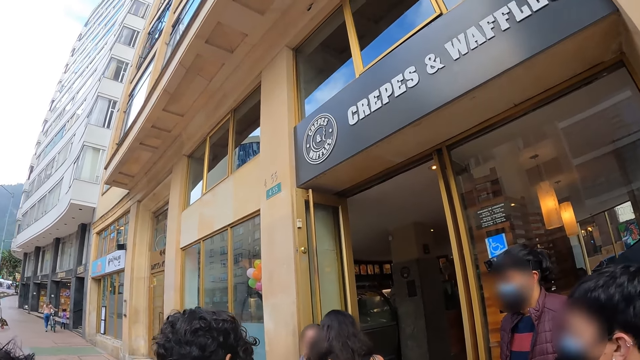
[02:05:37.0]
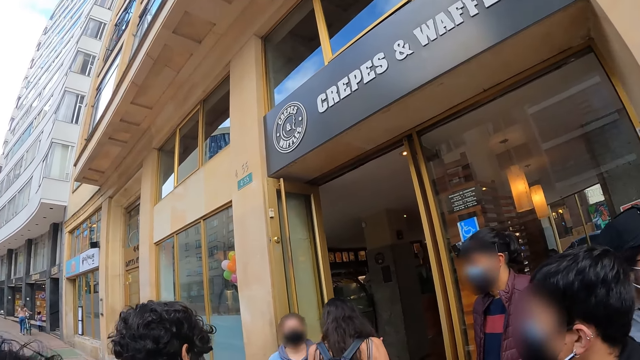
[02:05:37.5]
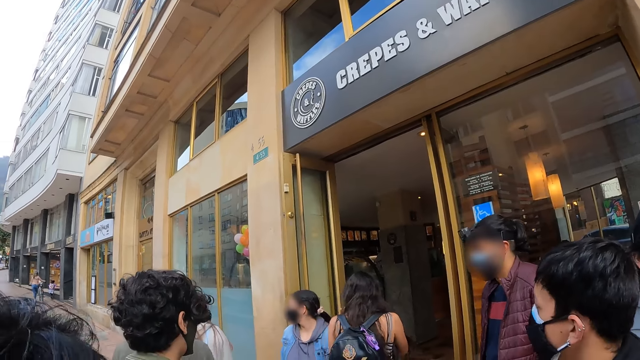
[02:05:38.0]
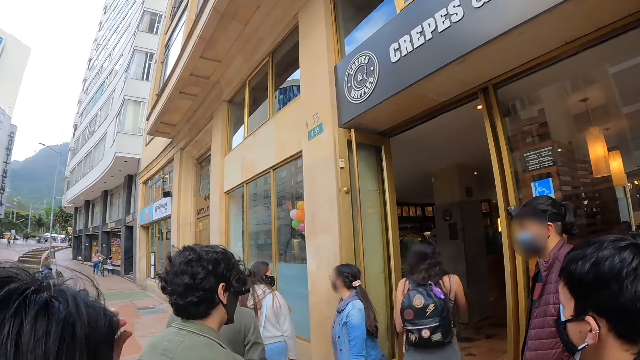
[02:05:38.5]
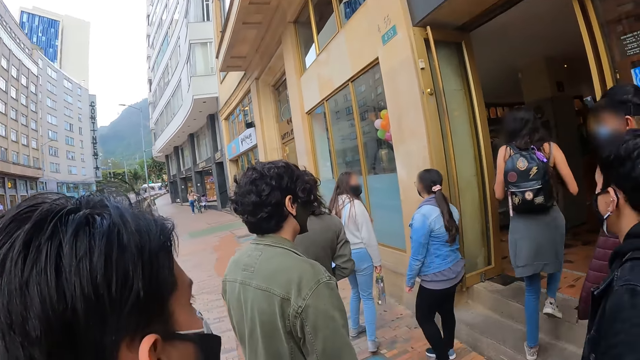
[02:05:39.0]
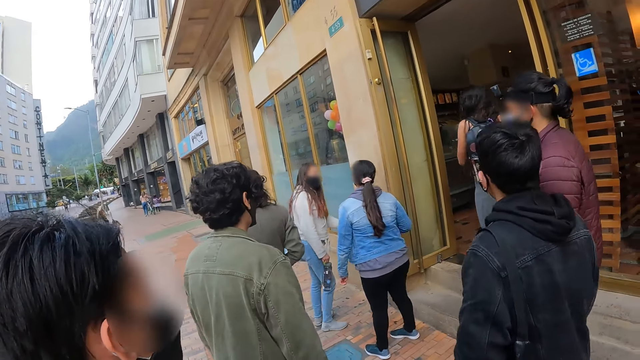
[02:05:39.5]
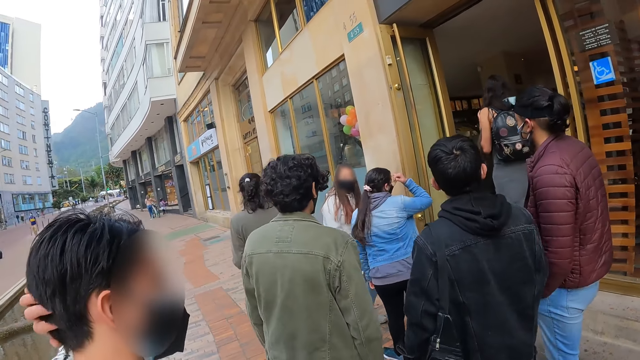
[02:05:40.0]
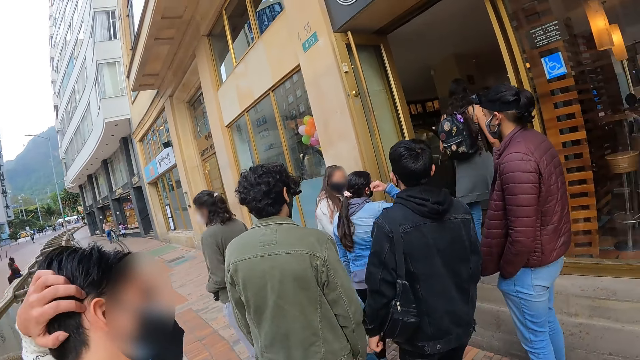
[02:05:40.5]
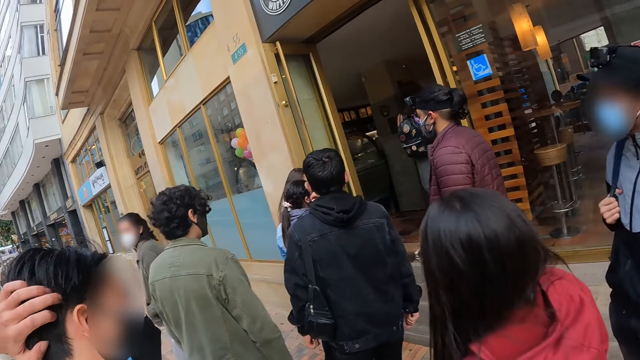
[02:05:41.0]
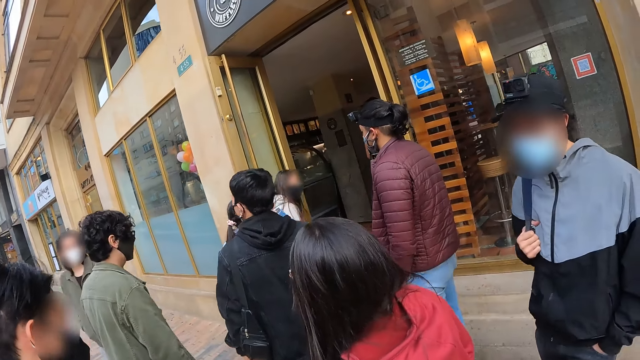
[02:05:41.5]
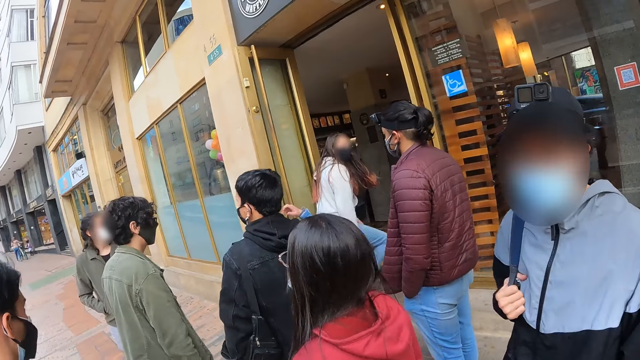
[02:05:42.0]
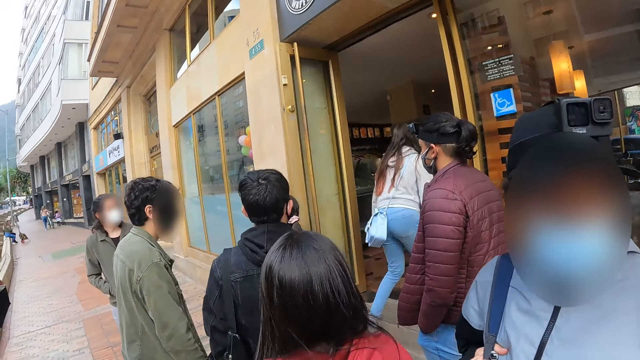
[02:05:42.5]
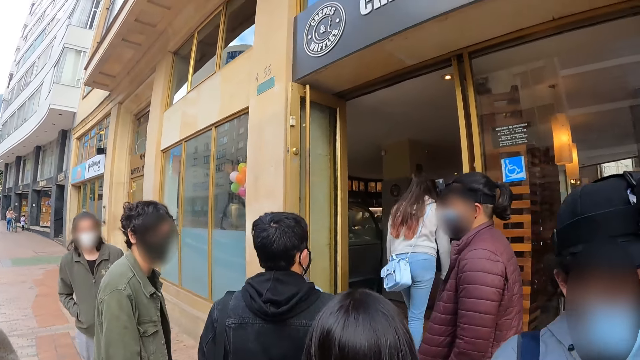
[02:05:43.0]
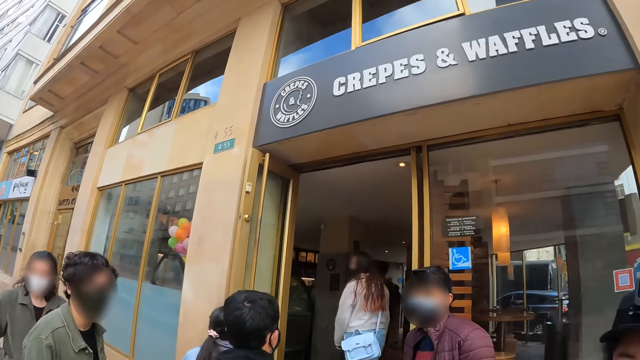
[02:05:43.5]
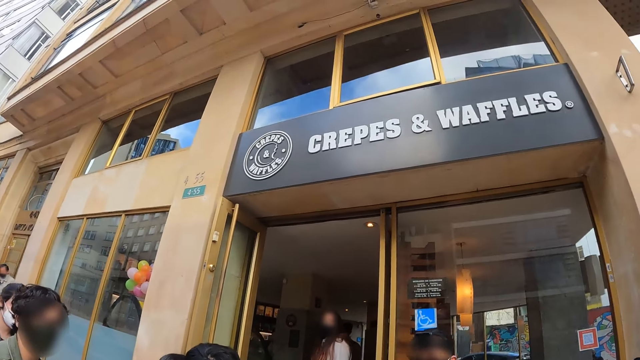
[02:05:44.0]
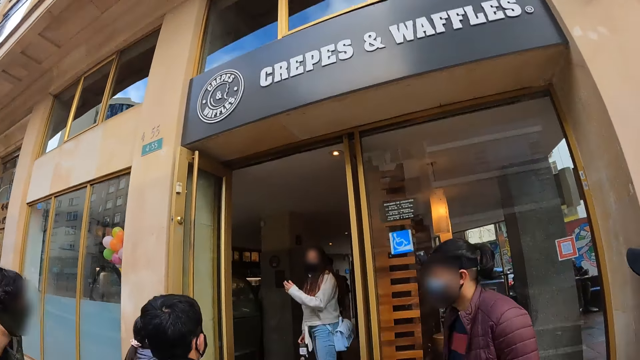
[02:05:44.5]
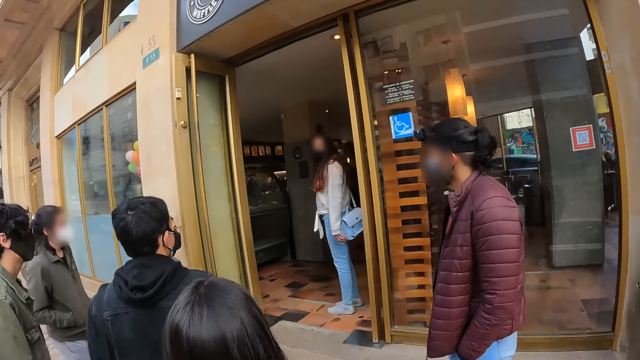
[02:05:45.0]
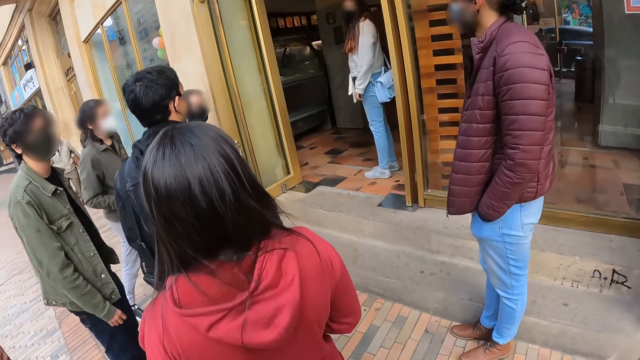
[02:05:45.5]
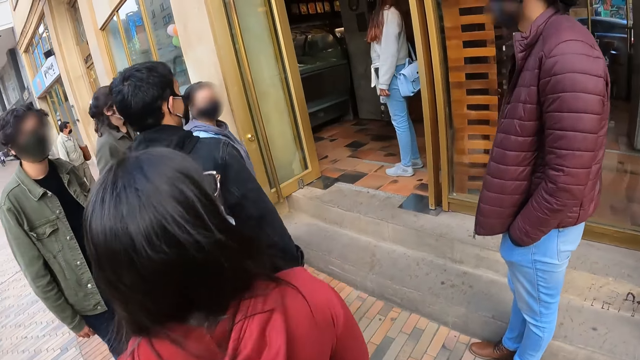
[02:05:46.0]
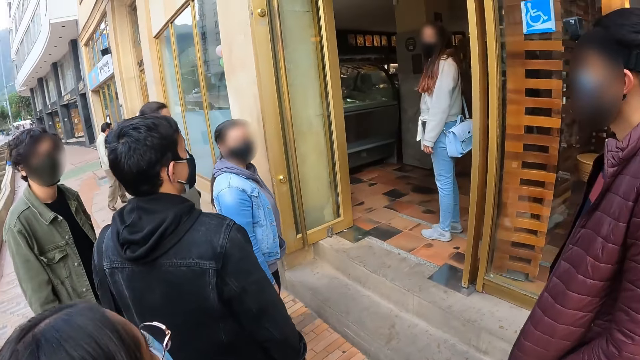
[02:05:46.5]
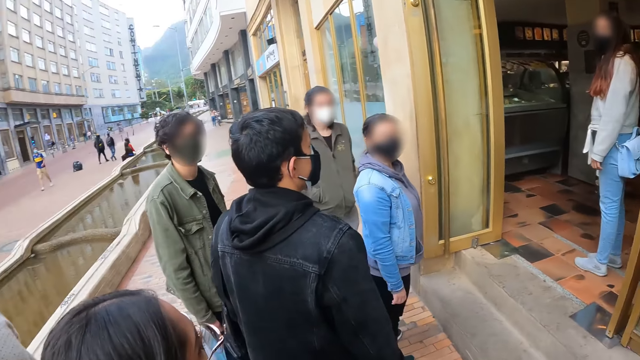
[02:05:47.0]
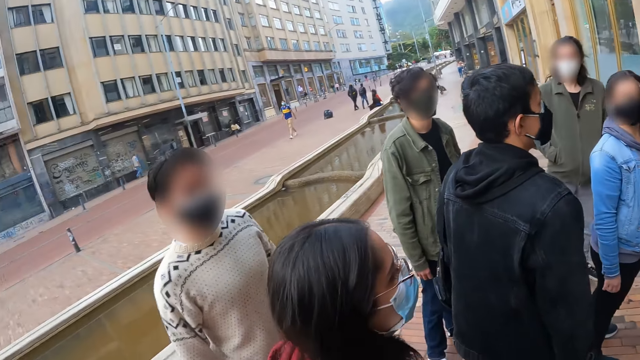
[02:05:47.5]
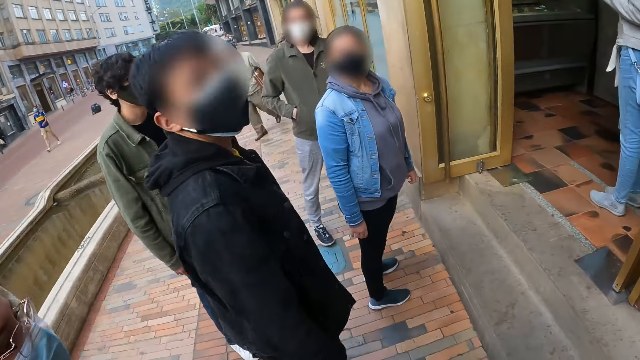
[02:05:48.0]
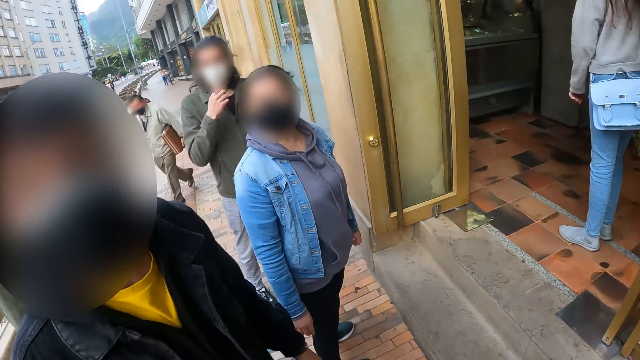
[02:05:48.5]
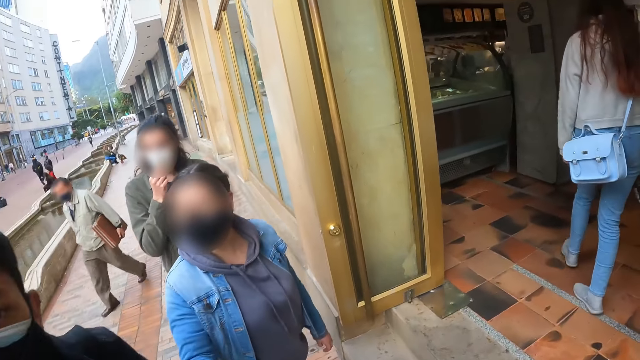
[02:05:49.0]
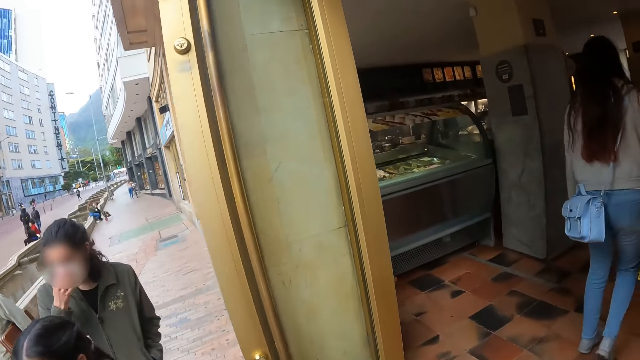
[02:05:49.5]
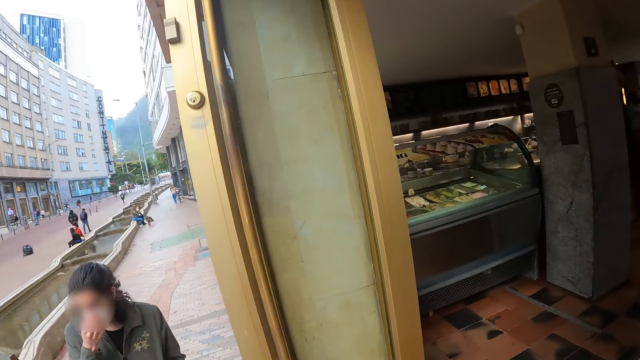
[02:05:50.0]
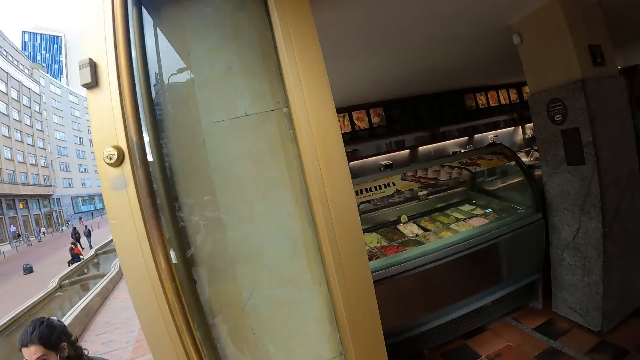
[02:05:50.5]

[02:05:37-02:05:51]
A woman walks into the restaurant. Another woman walks into the restaurant. The camera wearer walks into the restaurant.

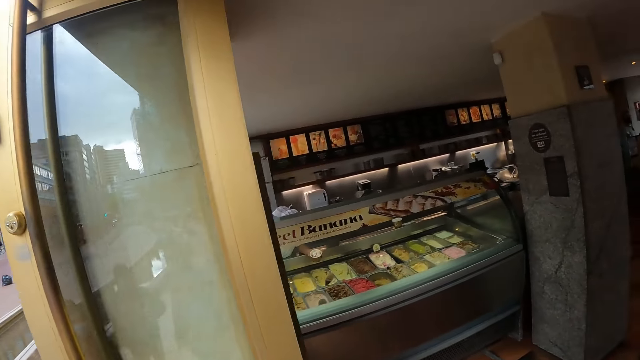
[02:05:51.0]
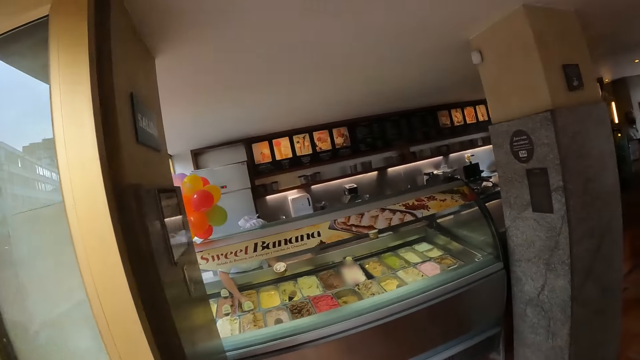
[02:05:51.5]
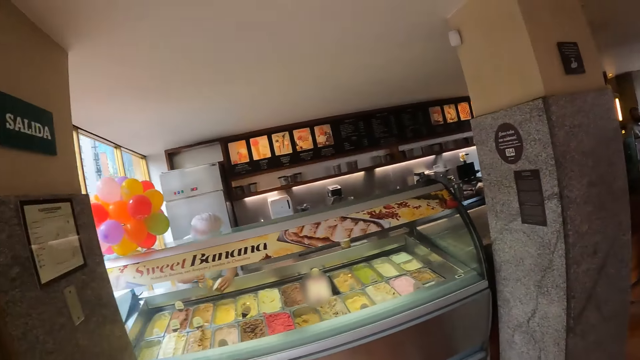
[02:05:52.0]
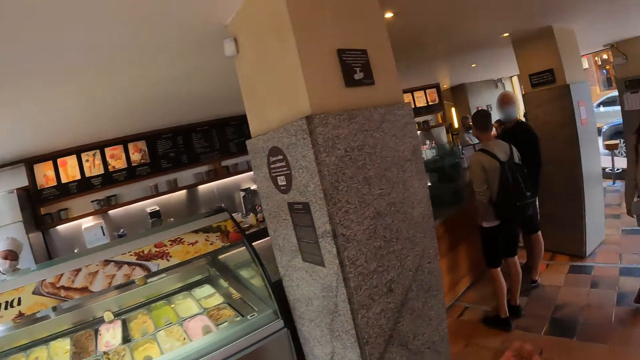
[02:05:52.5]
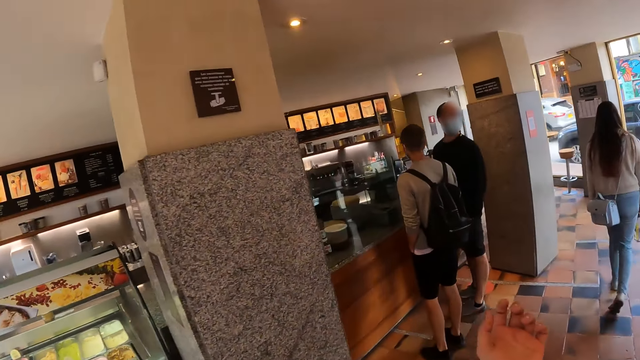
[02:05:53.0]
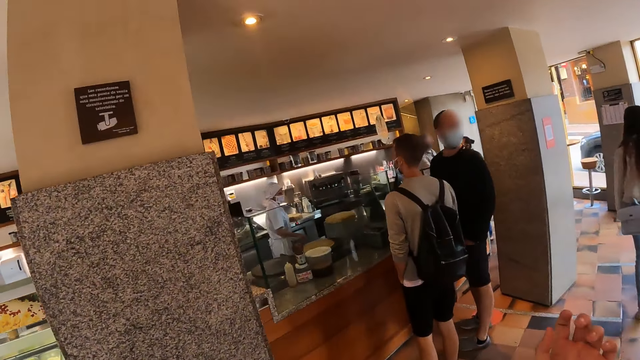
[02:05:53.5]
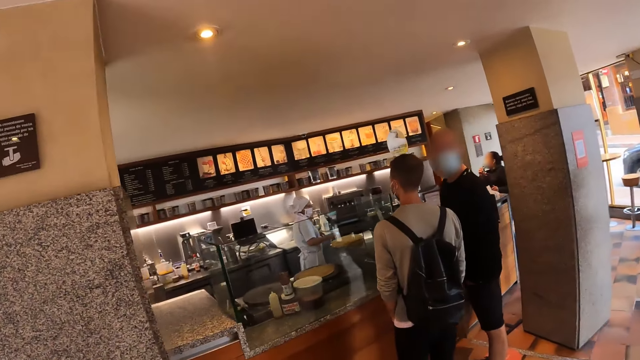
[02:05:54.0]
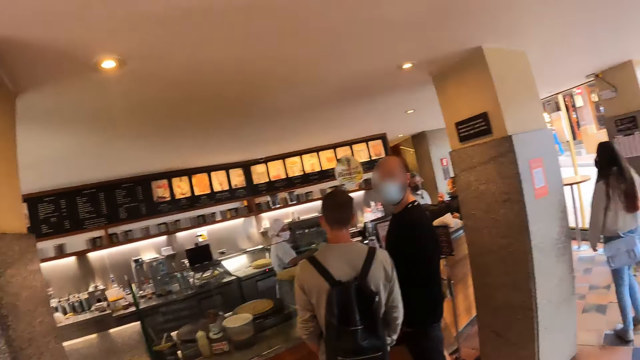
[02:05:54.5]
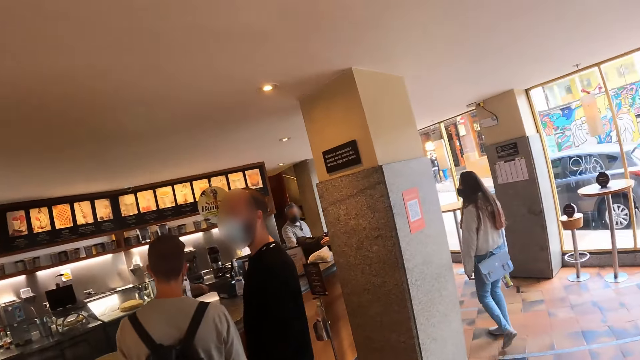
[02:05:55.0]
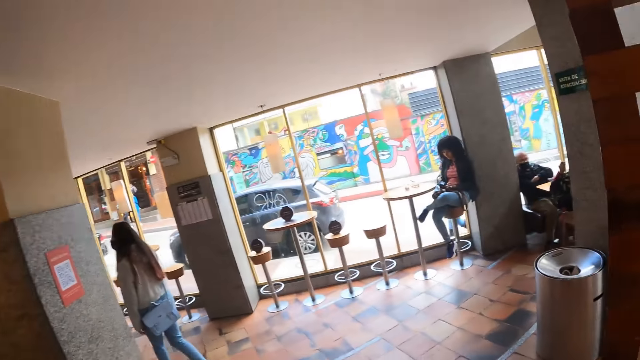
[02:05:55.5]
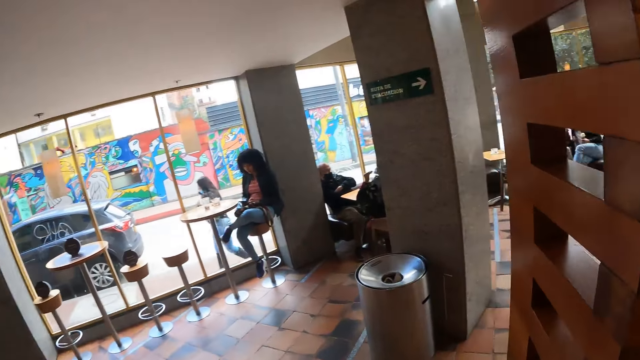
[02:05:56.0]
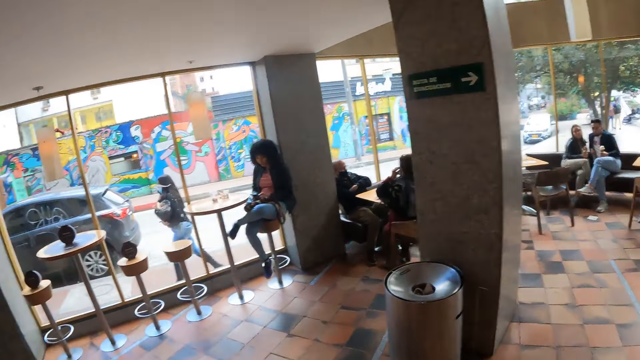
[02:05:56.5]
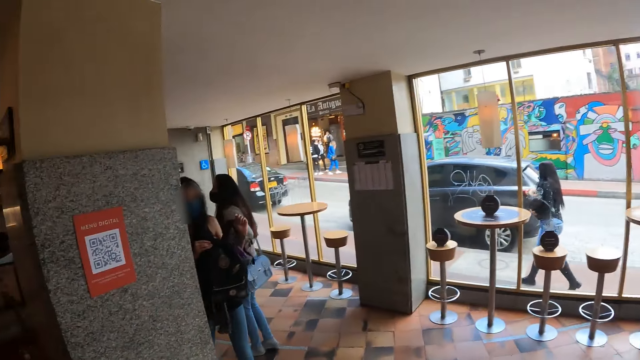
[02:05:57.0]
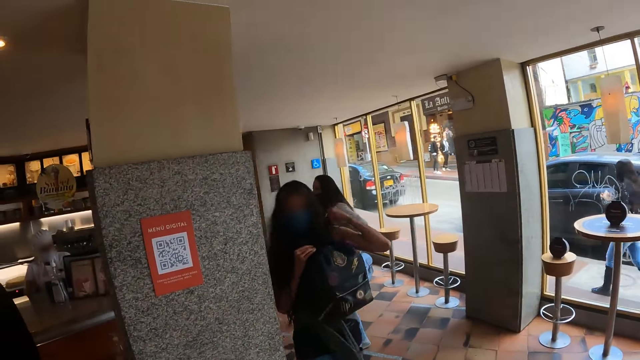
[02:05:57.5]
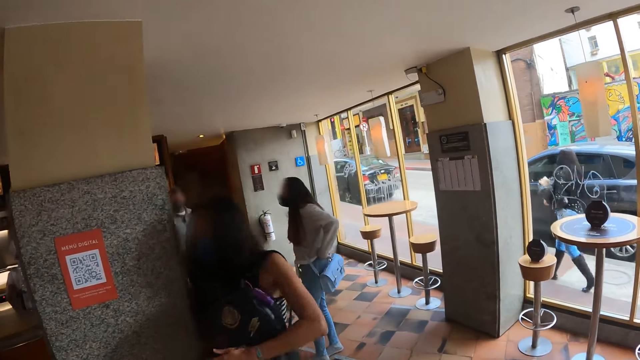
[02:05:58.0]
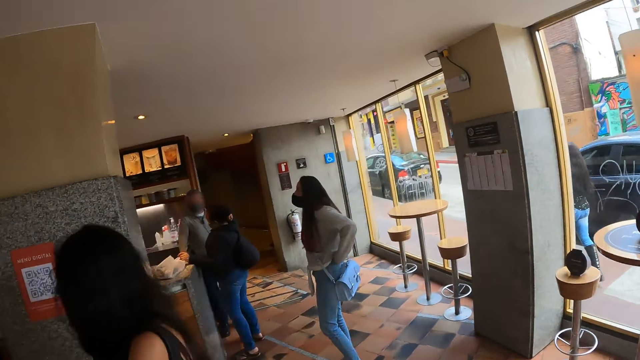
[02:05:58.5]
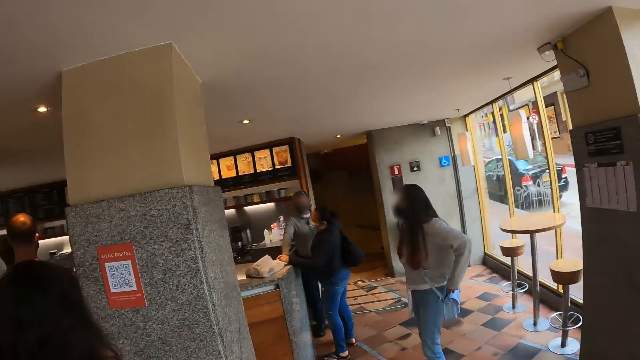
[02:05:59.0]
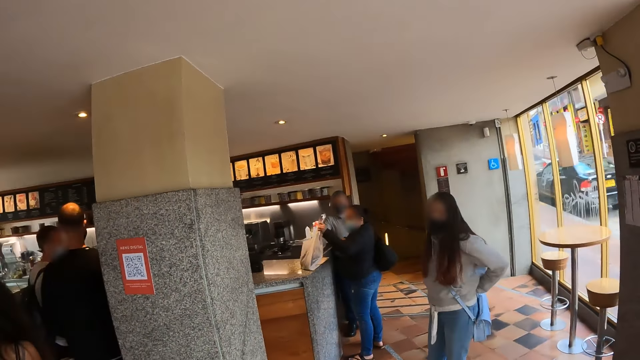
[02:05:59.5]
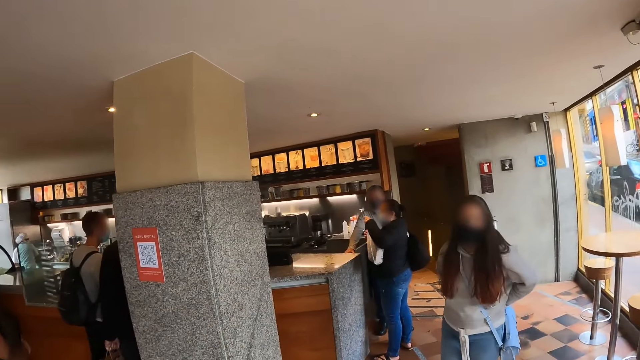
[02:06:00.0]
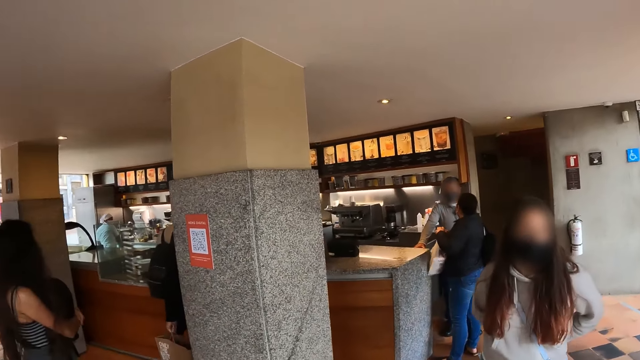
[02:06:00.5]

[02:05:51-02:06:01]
The camera wearer puts a hand forward.
